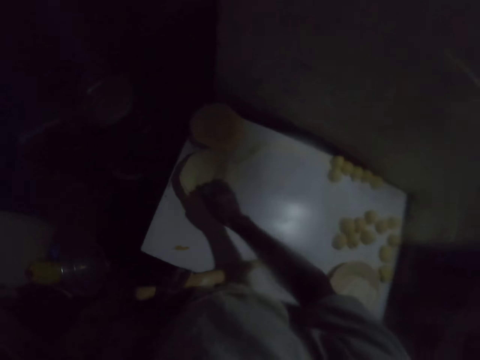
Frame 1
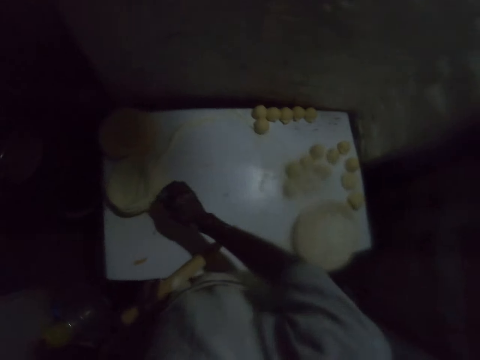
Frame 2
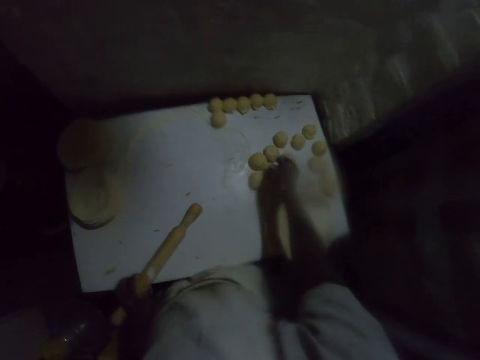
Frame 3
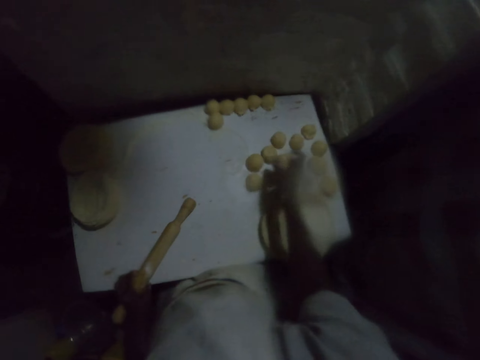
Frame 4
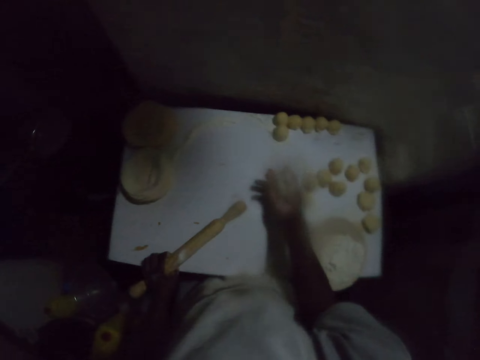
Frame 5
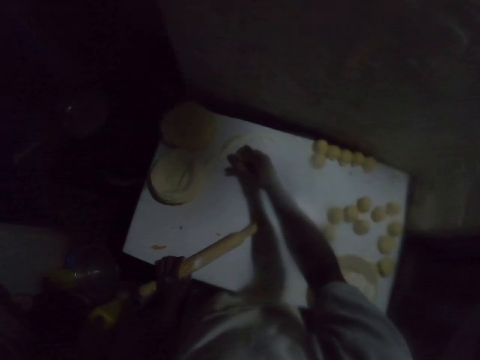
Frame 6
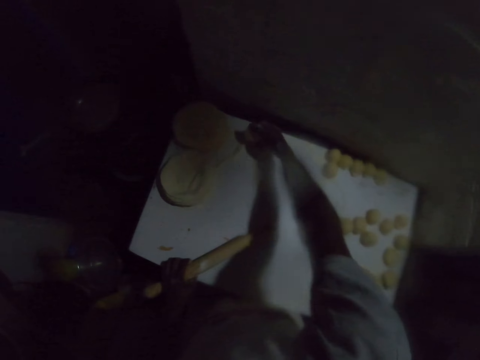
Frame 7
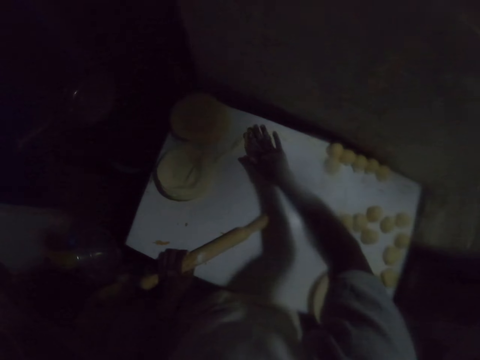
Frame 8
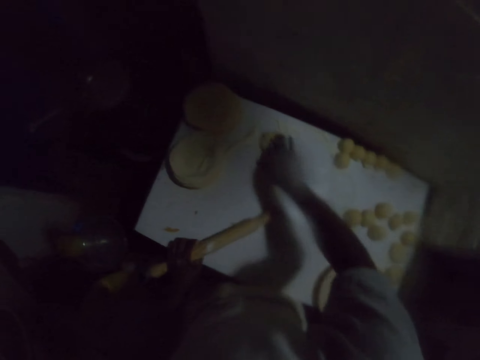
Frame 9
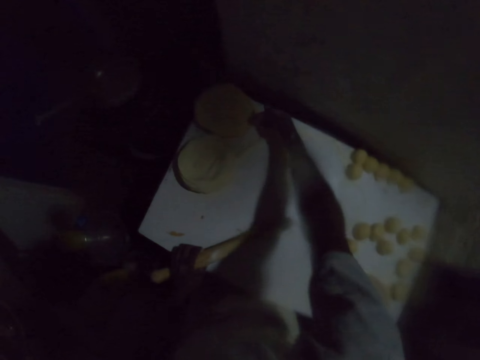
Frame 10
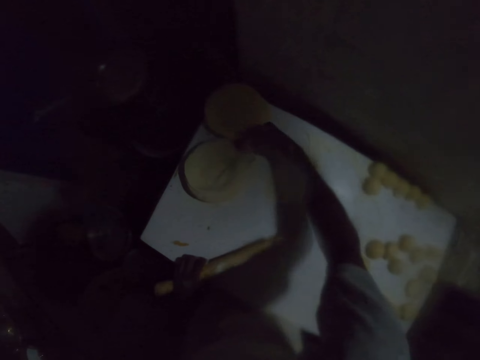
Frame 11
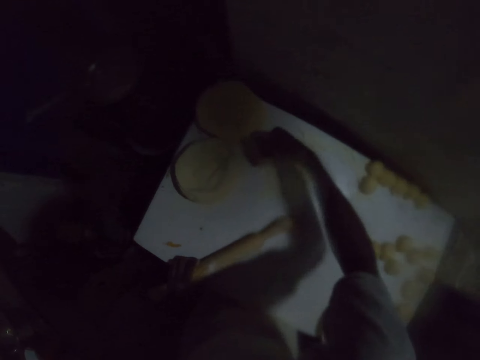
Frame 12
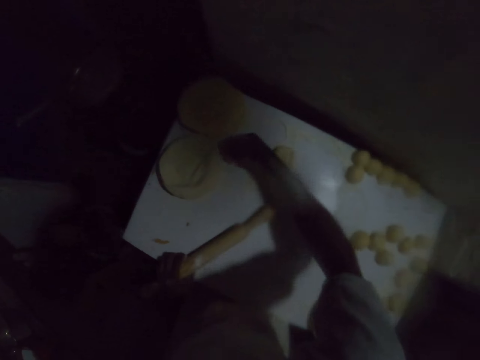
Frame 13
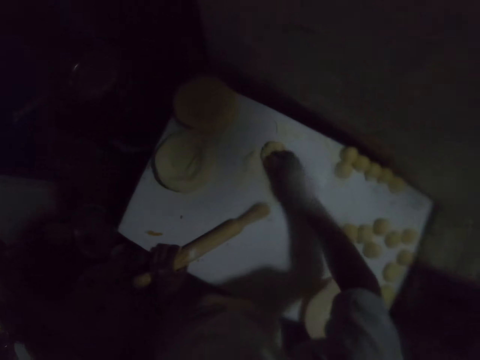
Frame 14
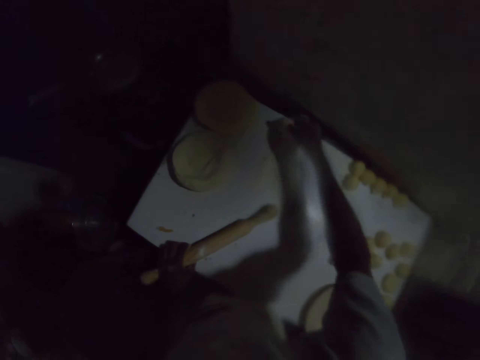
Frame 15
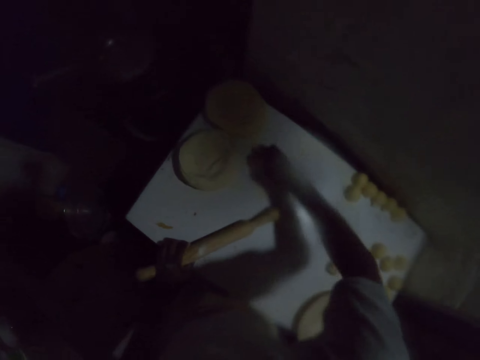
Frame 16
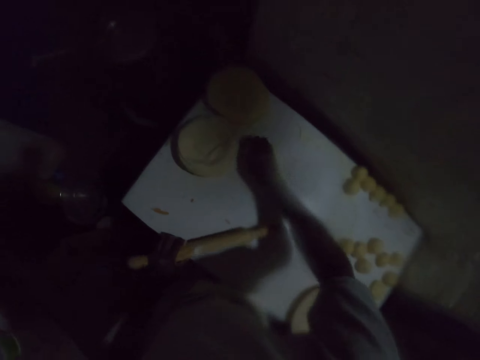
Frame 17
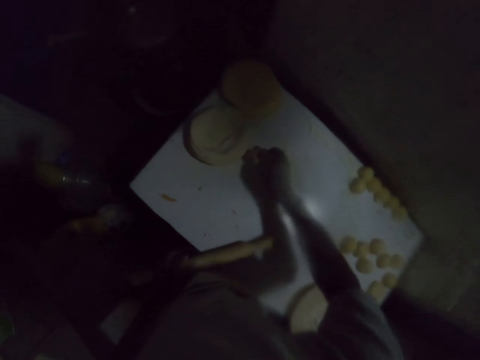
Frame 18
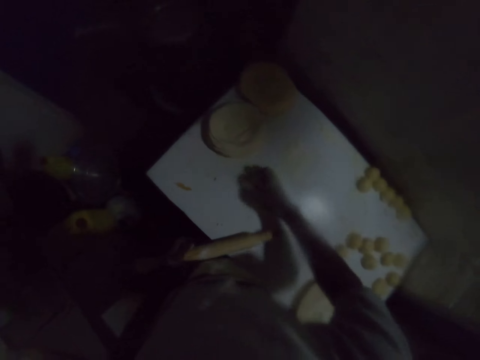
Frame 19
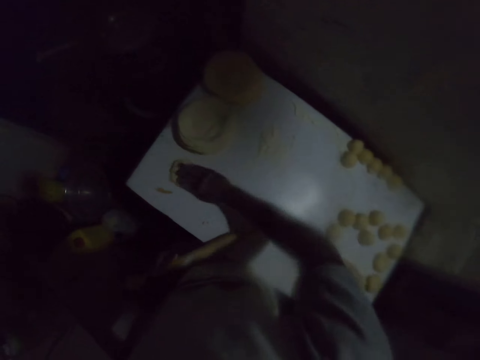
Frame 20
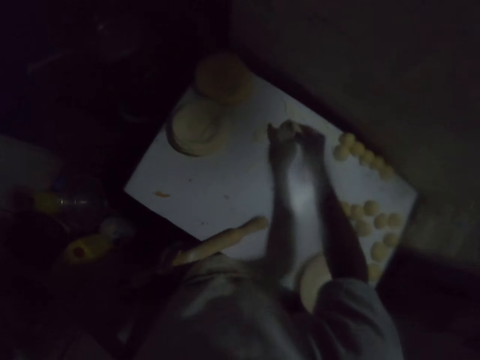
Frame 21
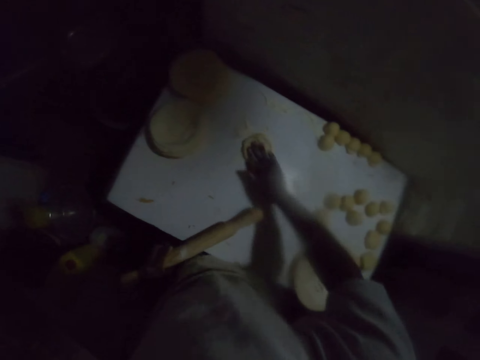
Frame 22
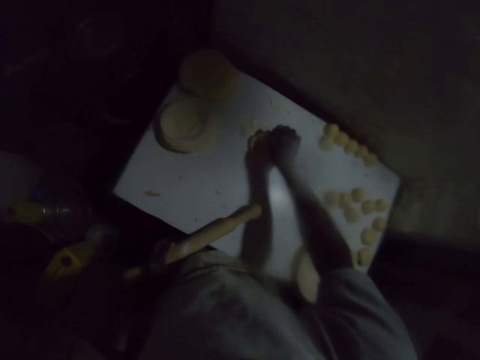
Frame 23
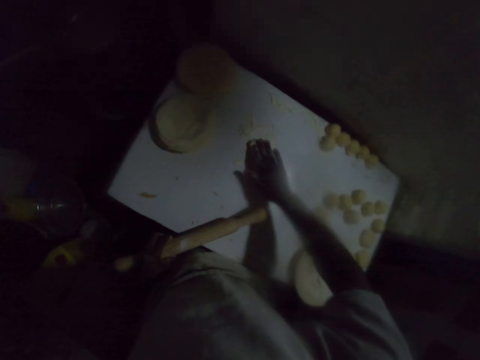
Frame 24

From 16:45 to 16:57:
The camera wearer picks up the dough roll on the table. They roll the dough in hand. They spread flour on the table. They spread the dough in the flour on the table. They press the dough on the table with the flour. They spread flour on the table. They wipe the table. They spread the dough in the flour on the table. They move the dough on the flour on the table.

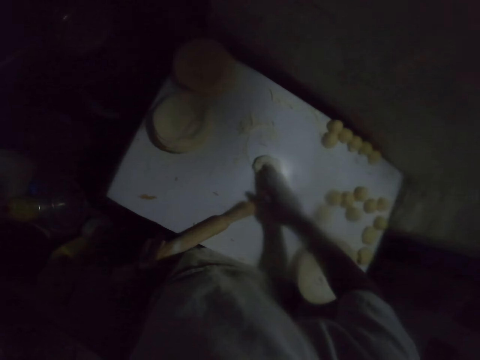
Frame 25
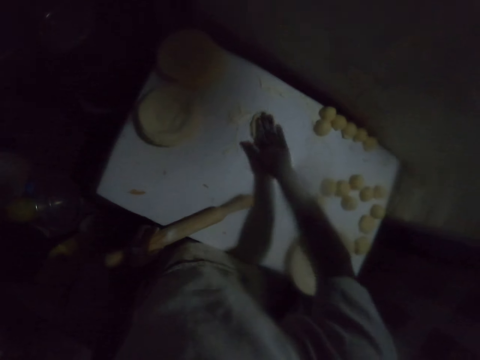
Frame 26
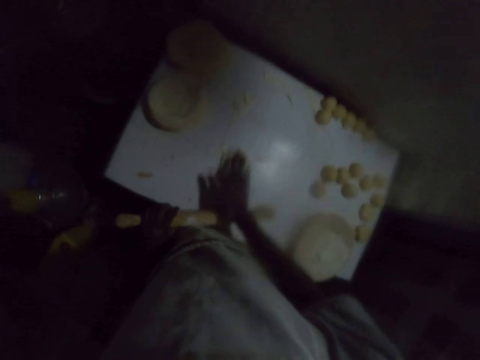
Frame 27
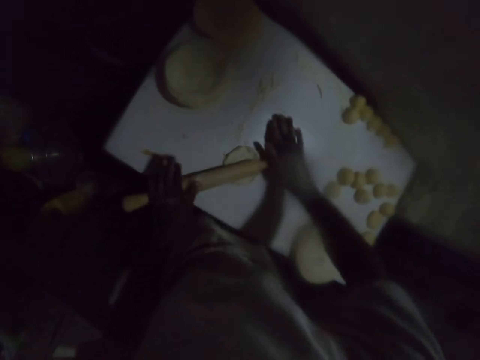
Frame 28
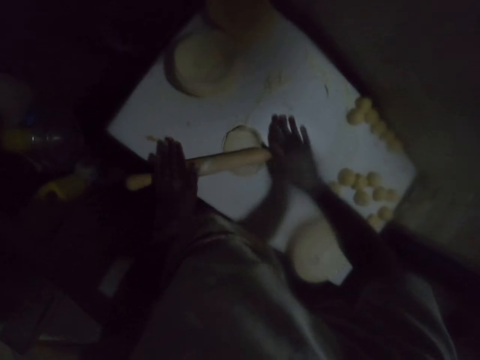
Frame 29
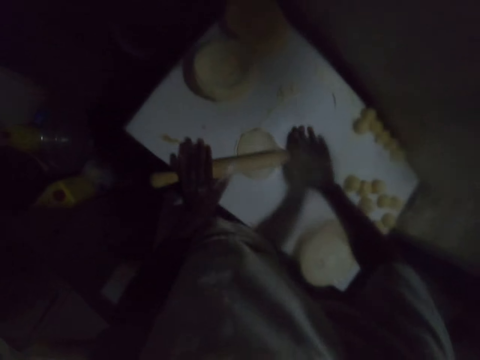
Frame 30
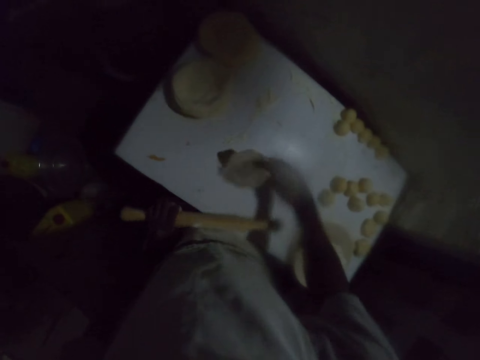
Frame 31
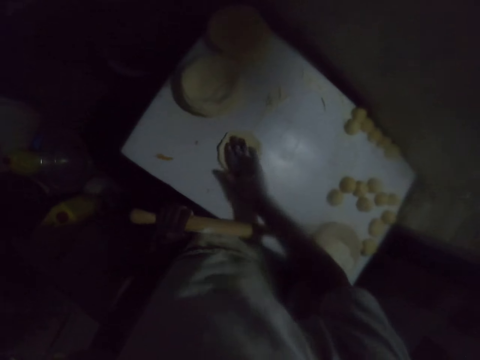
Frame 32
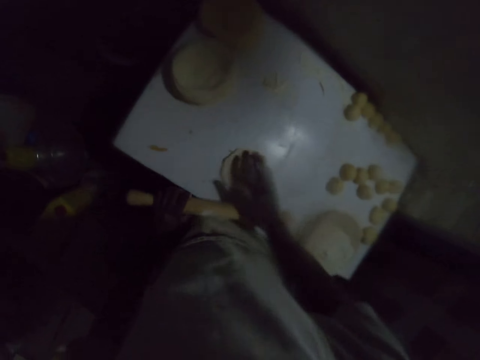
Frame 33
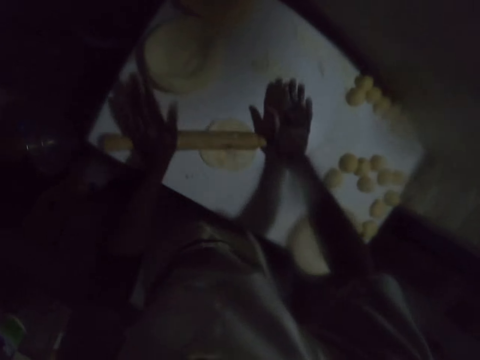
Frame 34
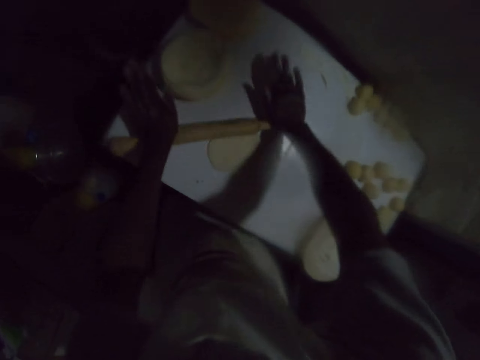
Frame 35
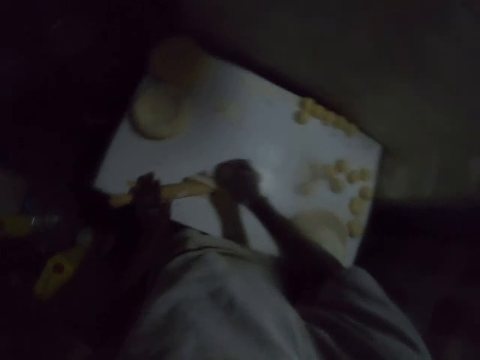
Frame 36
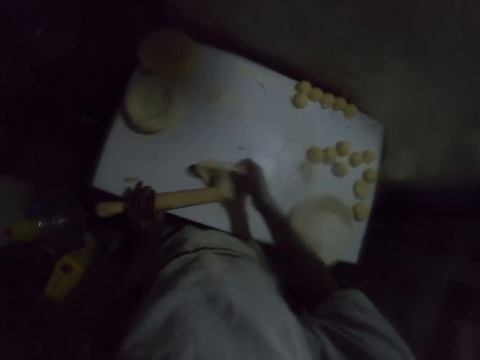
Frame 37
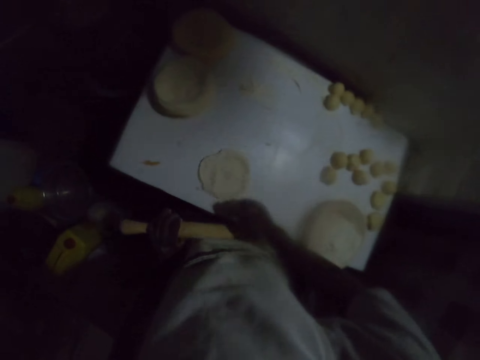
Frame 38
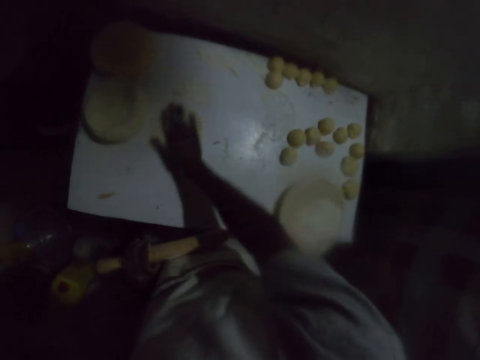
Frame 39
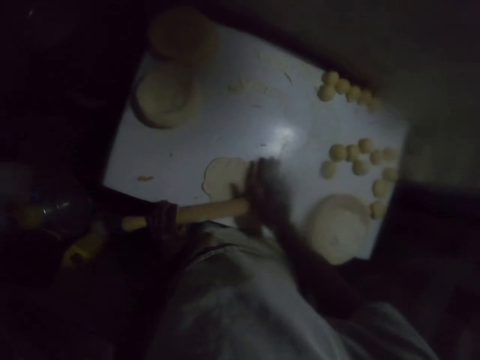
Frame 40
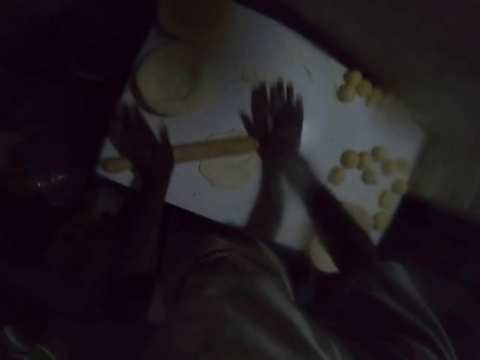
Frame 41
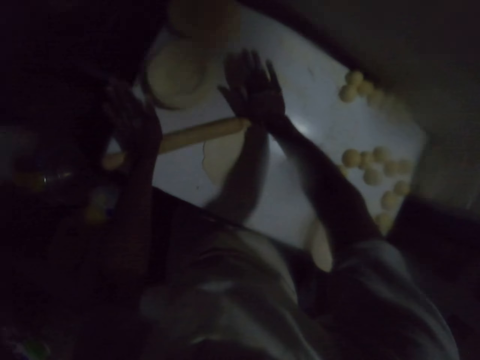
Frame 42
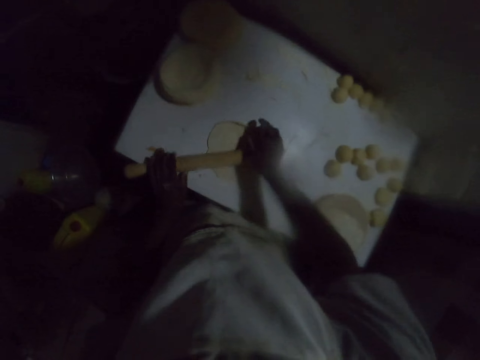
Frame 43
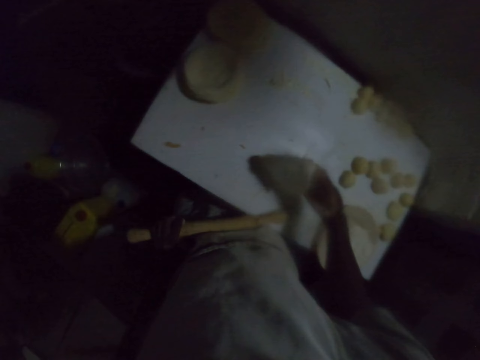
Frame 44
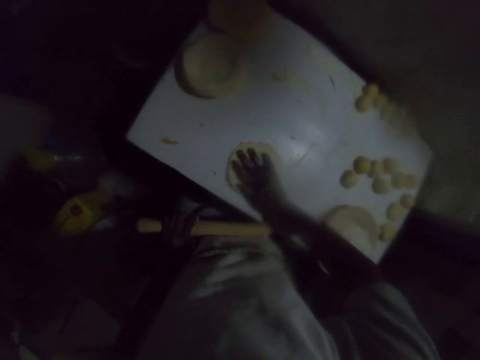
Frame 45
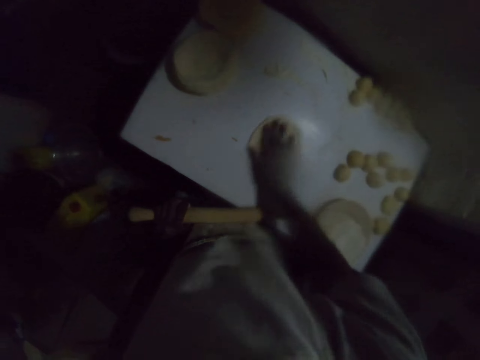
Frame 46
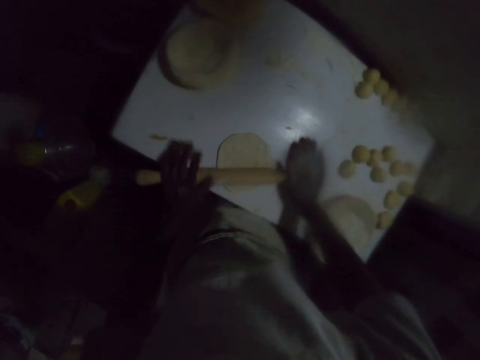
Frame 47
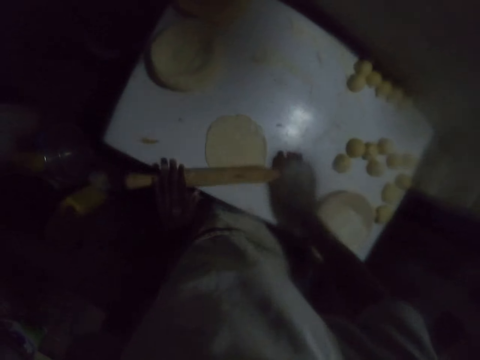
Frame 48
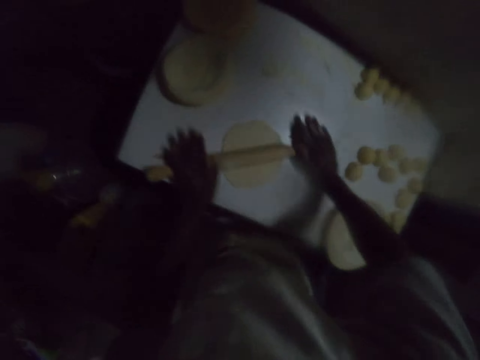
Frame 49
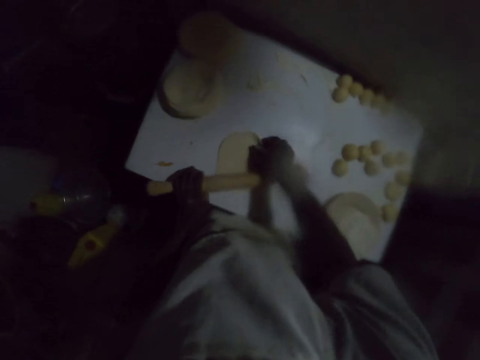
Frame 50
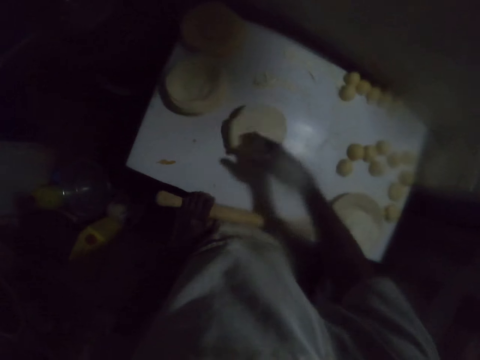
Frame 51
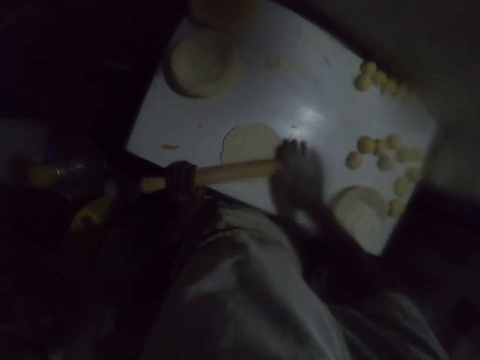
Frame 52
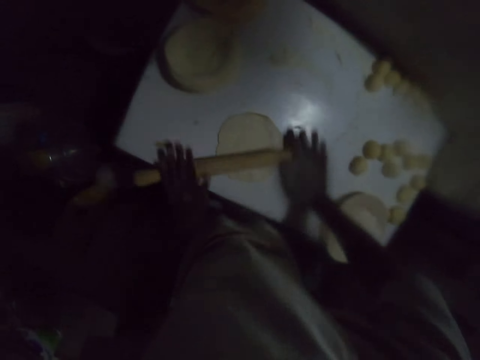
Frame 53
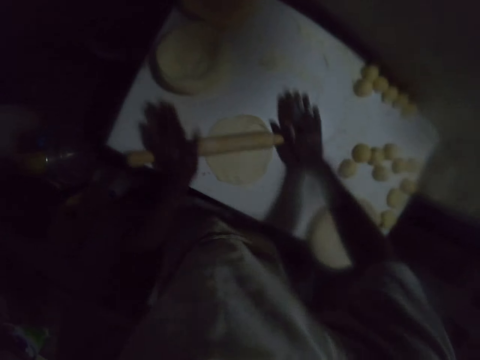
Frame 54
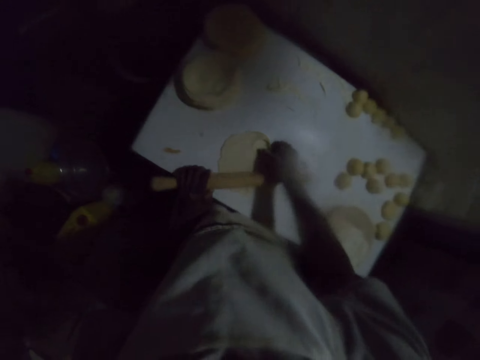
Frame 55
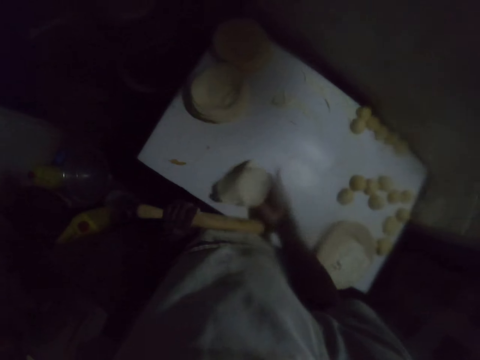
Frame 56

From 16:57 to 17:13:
The camera wearer rolls the dough with a rolling stick. They turn the dough on the table. They spread the dough on the table. They move the dough on the flour on the table. They roll the dough with the rolling stick. They turn the dough on the table. They spread the dough on the table. They move the dough on the flour on the table. They roll the dough with the rolling stick. They turn the dough on the table. They spread the dough on the table. They move the dough on the flour on the table. They roll the dough with the rolling stick. They turn the dough on the table. They roll the dough with the rolling stick. They carry the rolled dough.
